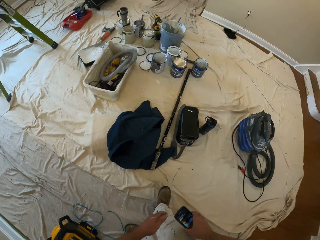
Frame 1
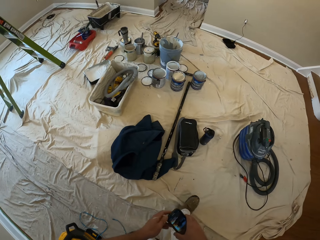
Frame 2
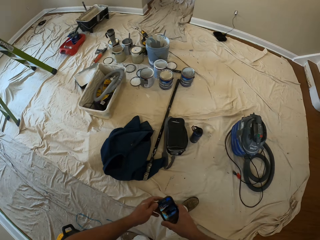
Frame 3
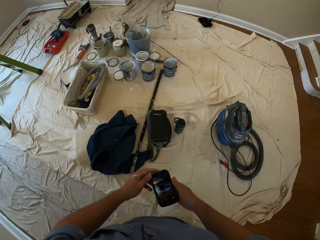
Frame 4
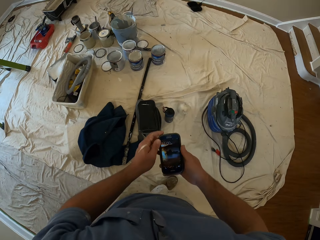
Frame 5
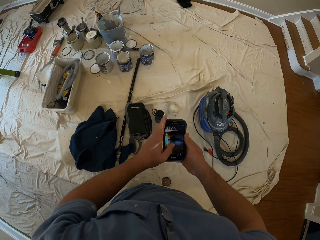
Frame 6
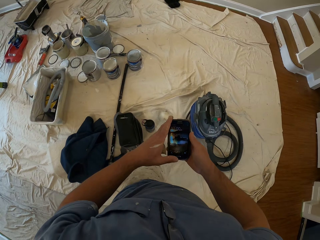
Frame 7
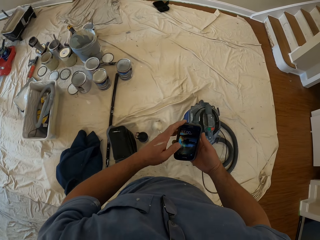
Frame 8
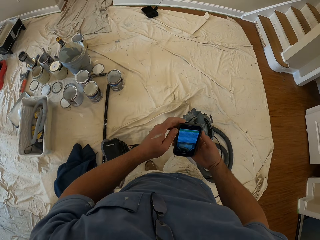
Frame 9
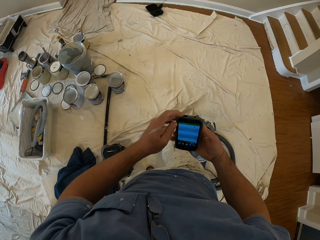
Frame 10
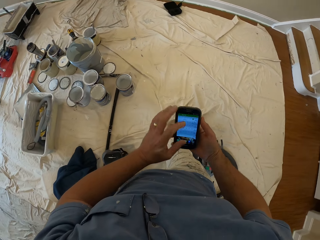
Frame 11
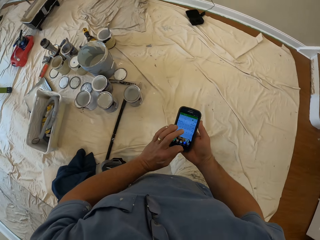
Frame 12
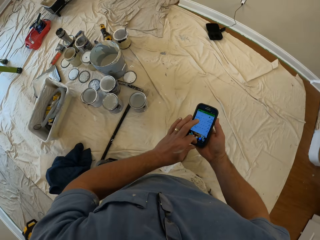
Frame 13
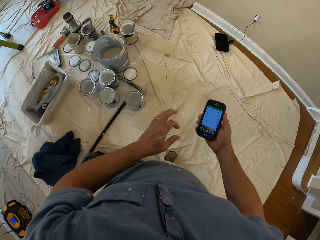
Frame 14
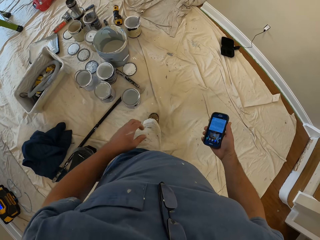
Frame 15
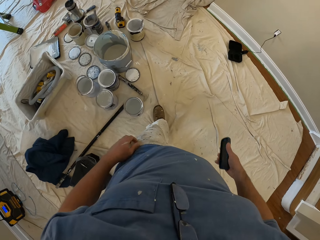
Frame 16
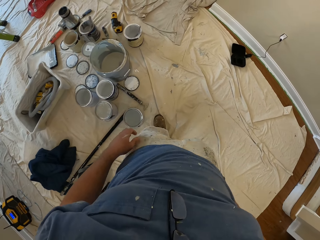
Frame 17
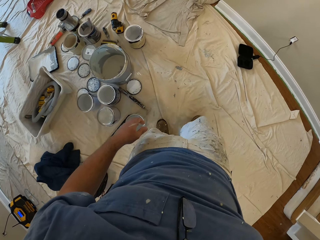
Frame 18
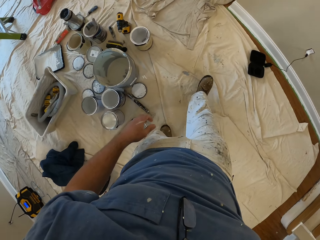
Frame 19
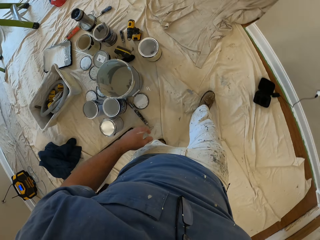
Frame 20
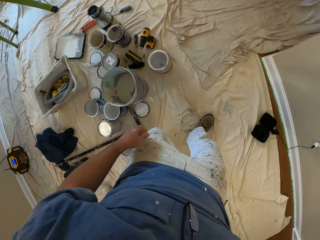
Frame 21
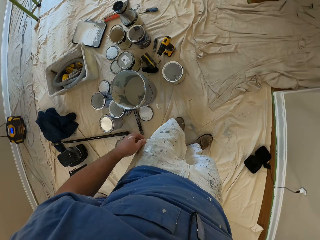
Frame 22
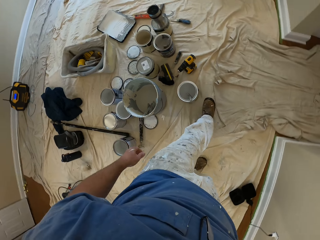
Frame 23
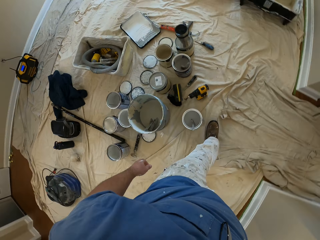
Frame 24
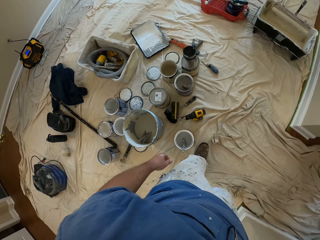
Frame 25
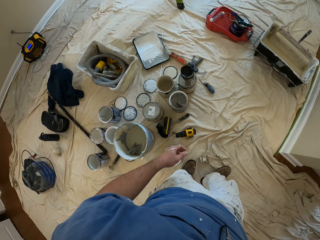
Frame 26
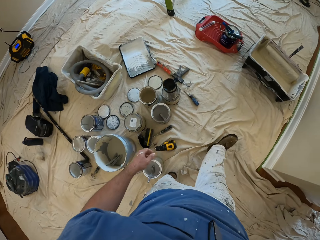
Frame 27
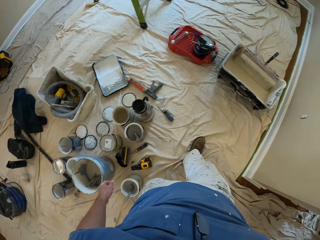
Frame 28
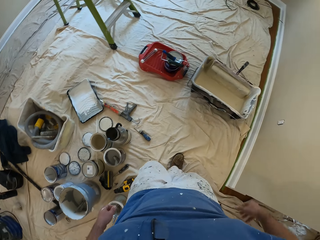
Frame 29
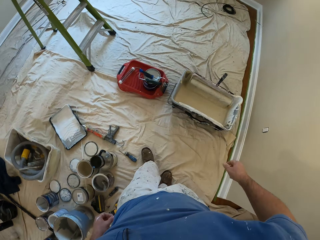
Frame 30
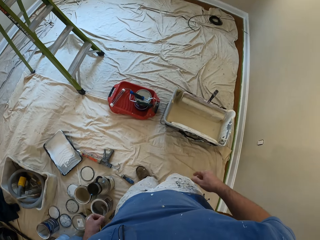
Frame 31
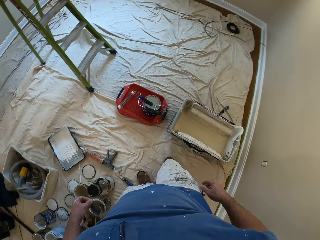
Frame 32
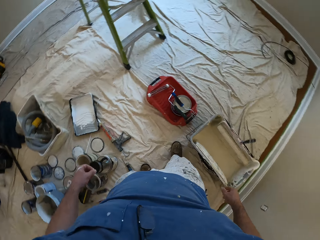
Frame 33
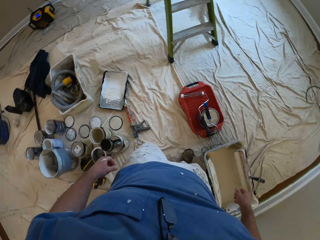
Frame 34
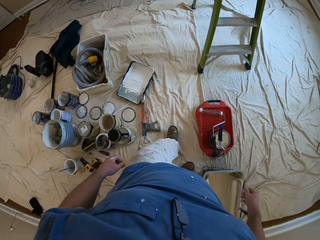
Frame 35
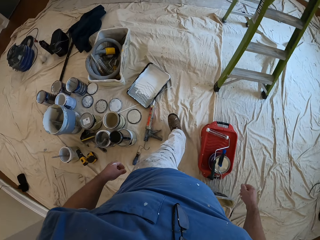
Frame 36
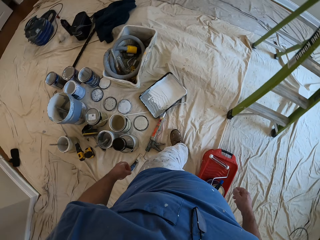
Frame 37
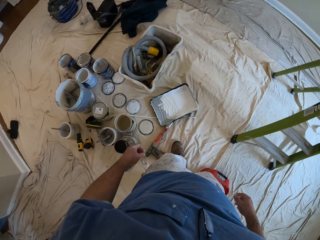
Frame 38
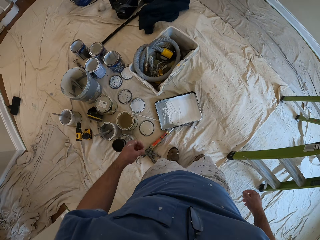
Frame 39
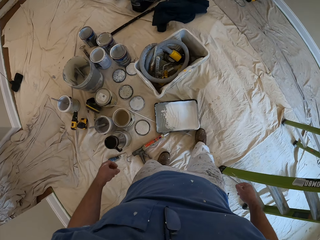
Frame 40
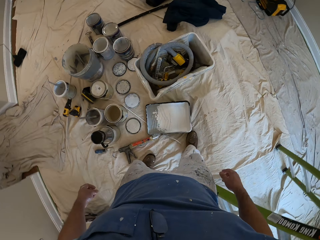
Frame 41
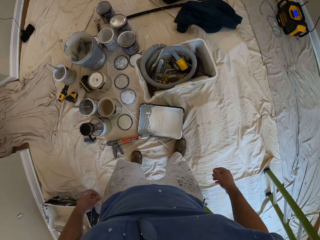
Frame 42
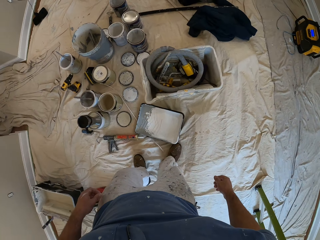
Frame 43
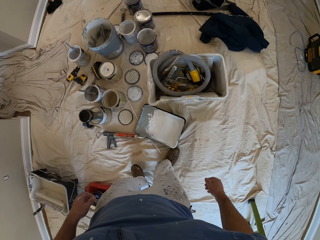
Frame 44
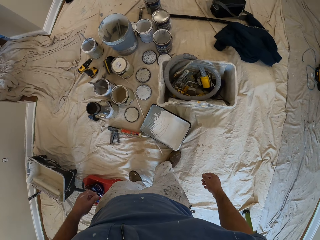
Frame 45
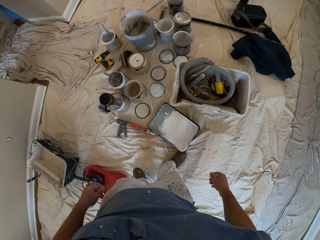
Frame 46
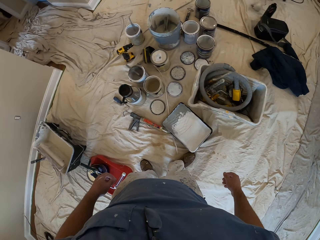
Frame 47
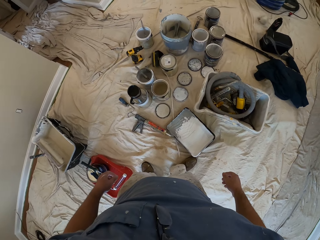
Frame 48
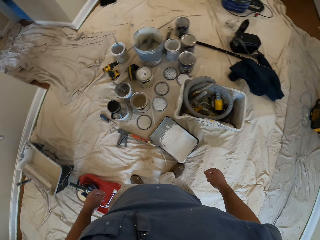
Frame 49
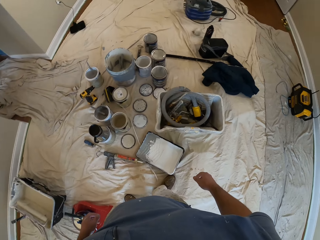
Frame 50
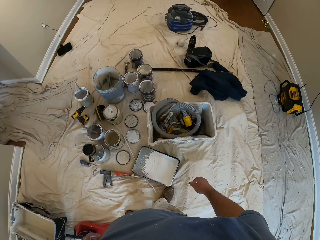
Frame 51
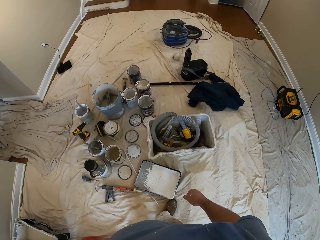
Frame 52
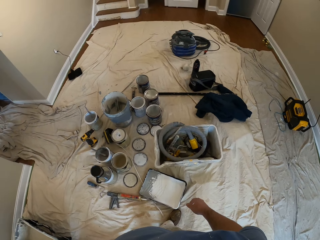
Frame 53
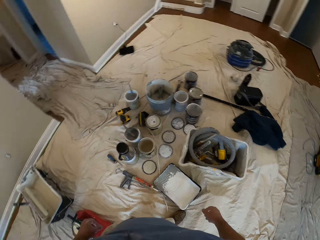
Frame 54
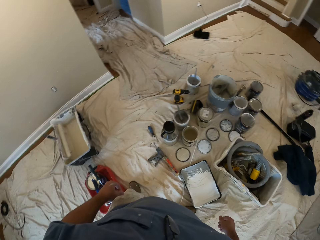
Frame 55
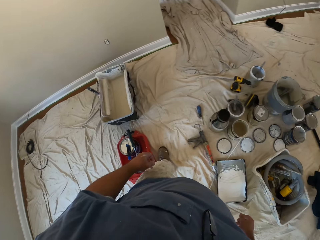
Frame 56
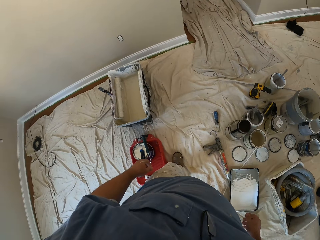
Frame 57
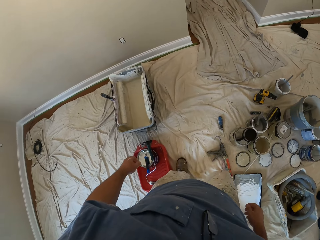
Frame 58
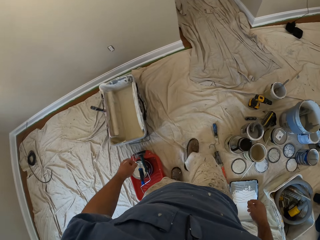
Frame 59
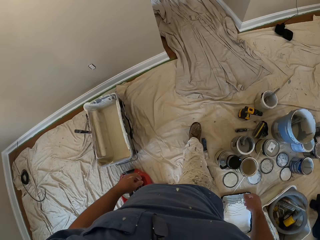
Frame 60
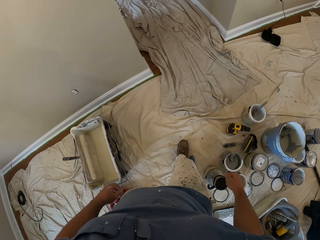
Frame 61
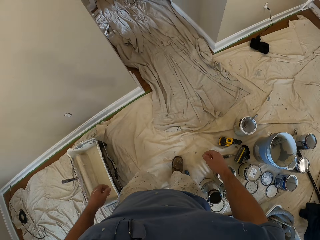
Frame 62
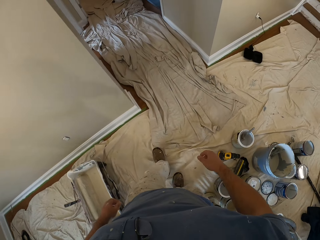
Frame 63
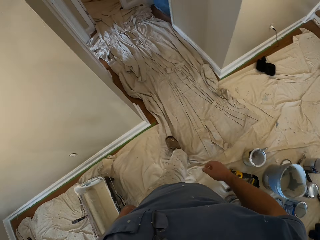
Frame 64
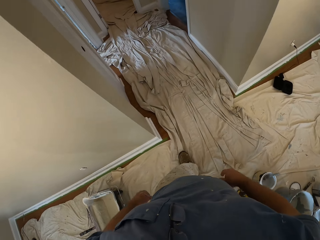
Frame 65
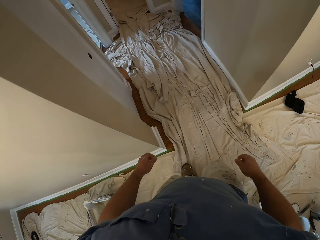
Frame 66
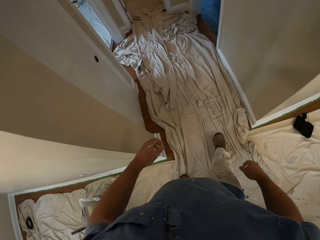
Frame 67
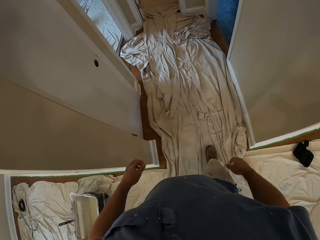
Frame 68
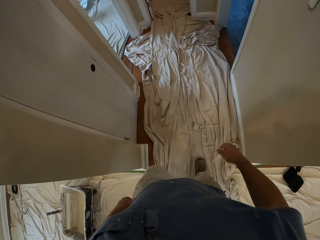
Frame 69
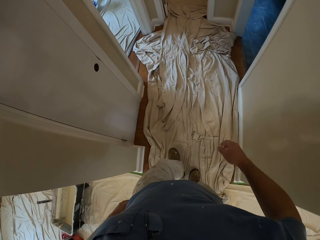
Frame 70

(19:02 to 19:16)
The camera wearer moves from the music player with his phone. He presses his phone with his hand. He tucks his phone away. He walks in the room. He hits a roller tray with his right foot. He stands by the roller tray. He walks into the room in the apartment.

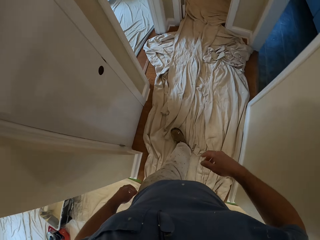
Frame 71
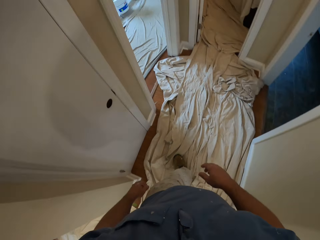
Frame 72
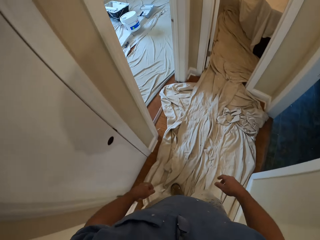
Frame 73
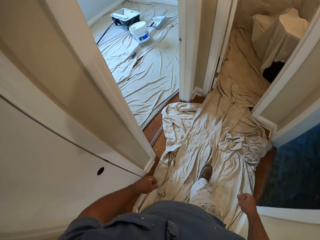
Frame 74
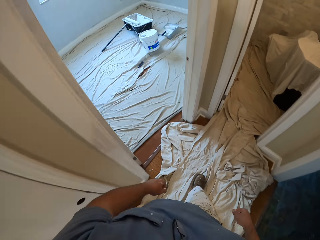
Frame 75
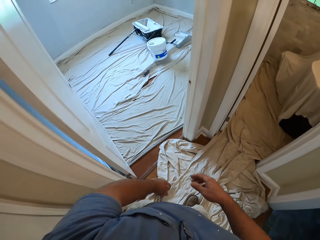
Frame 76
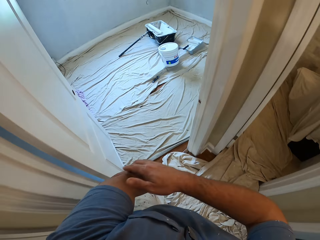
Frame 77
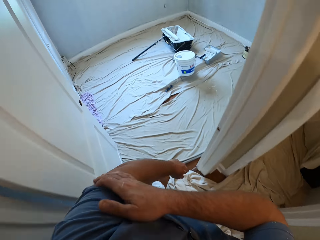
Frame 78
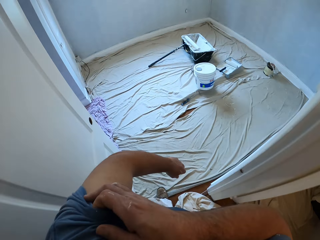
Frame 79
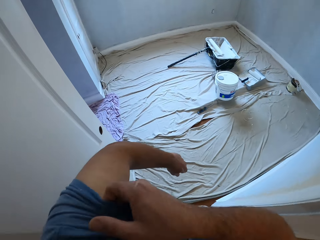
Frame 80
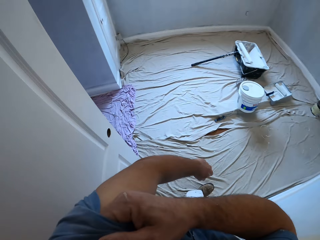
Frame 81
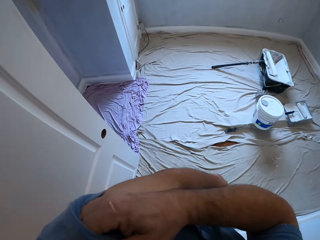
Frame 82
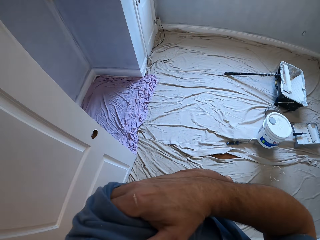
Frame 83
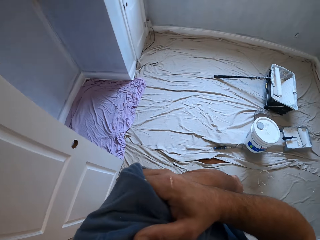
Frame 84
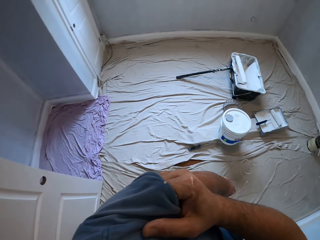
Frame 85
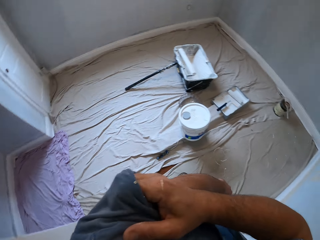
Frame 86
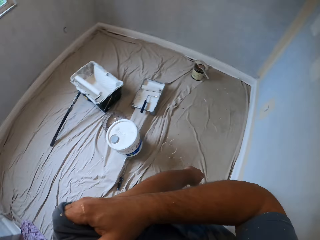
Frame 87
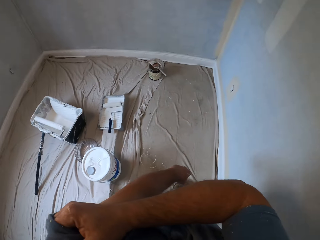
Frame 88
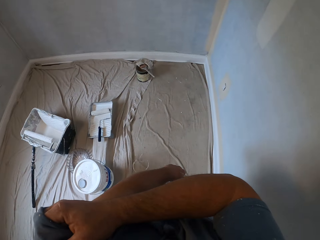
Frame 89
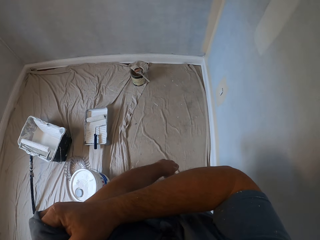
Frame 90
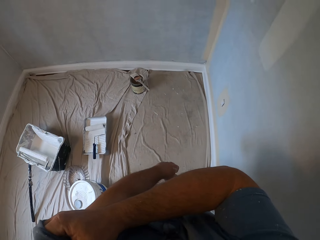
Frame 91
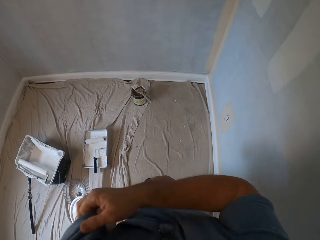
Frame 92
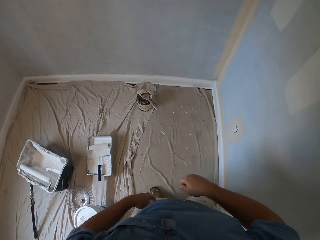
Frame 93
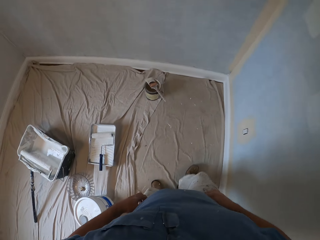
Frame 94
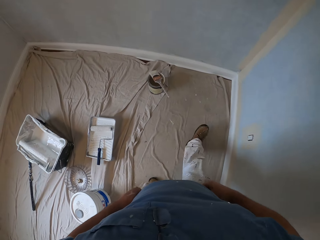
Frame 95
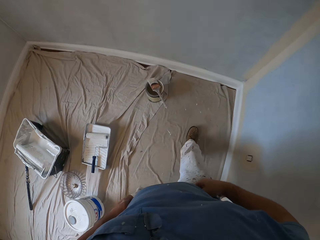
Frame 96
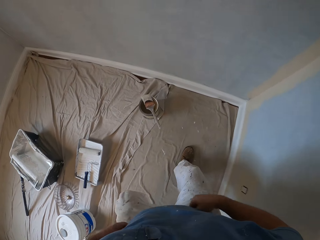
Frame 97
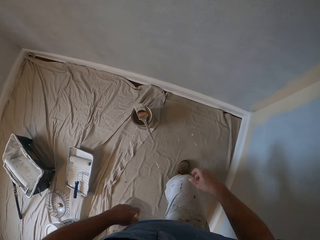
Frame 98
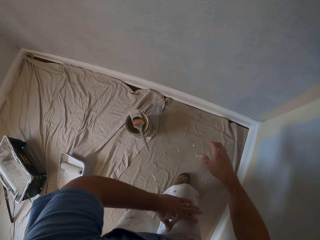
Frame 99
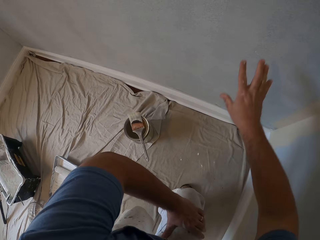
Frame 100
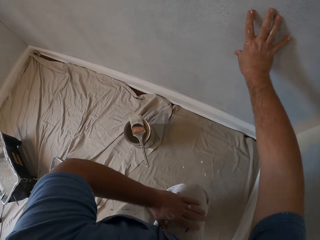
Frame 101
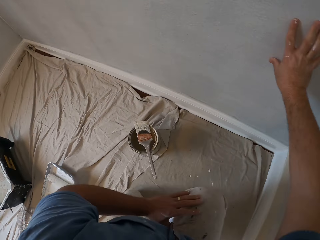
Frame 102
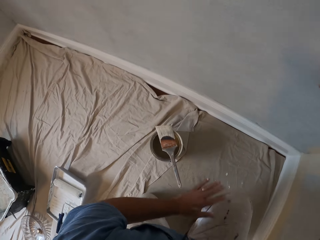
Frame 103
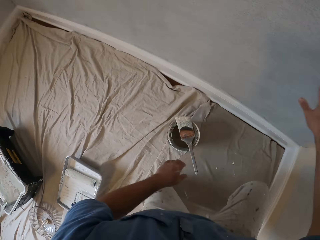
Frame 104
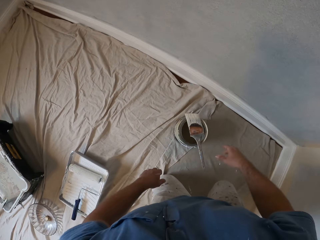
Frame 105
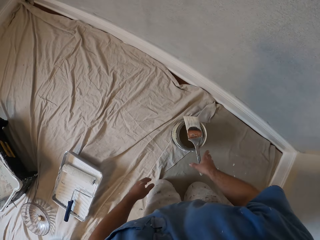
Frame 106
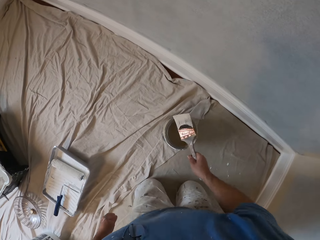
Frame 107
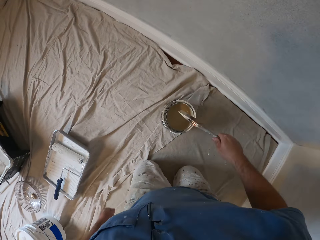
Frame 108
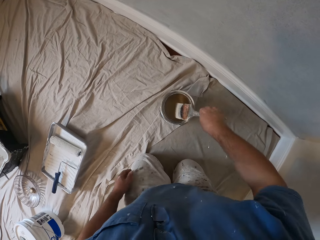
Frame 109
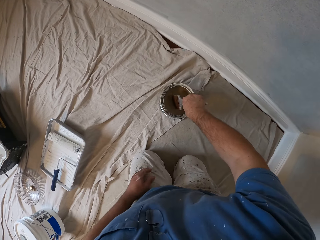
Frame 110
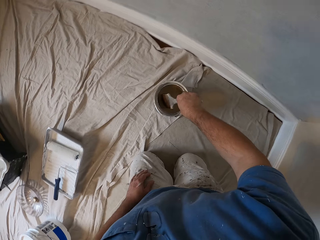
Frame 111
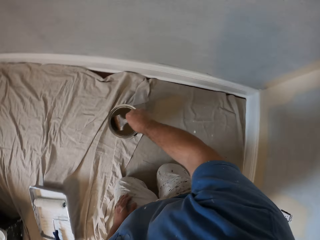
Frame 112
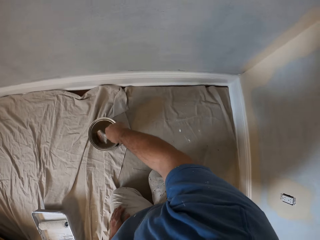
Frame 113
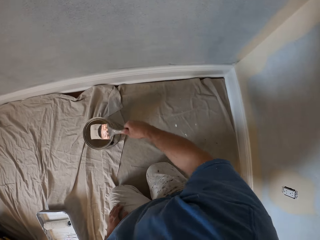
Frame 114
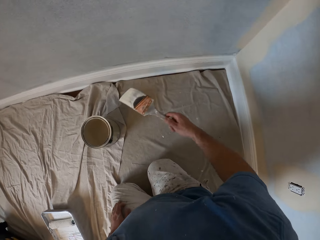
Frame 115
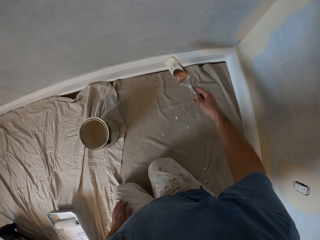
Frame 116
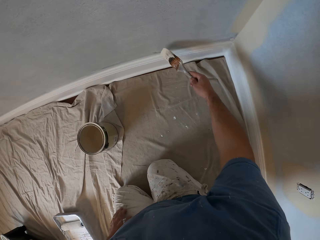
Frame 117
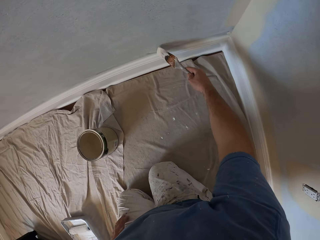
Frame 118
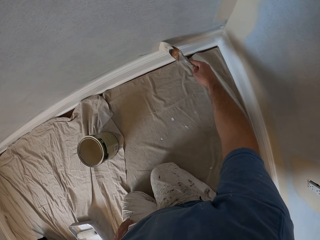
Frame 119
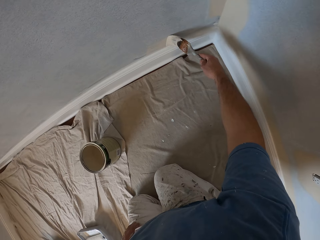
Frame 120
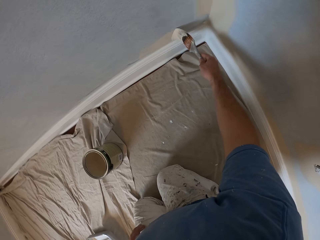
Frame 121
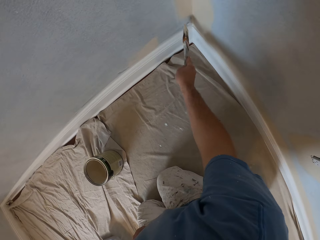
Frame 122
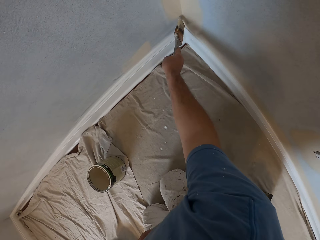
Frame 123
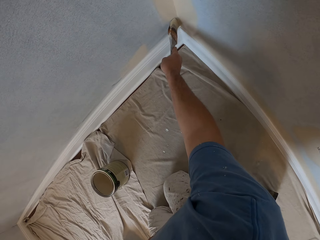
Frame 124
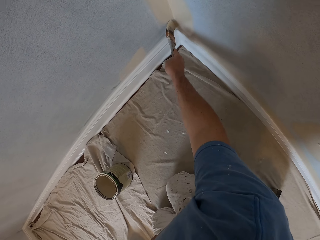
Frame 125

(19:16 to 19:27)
The camera wearer scratches his left upper arm. He touches the wall with his right hand. He places his left hand on his lap. He gets down on his knees in the room. He picks up the paint brush from the top of the paint can. He dips the paint brush into the paint. He lifts up the paint brush from the paint. He paints the wall with the paint brush.
